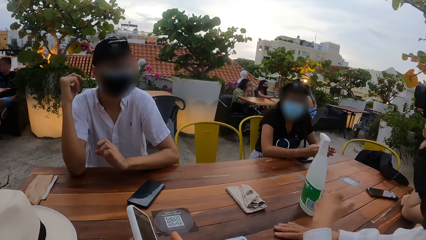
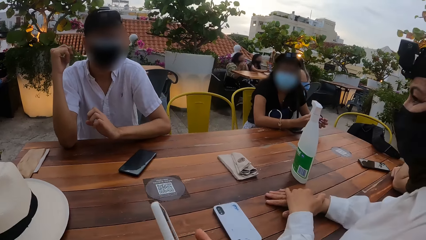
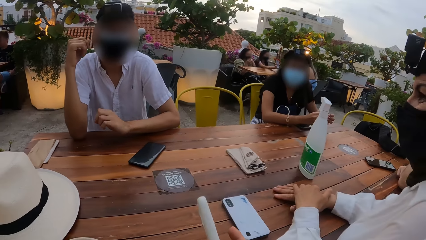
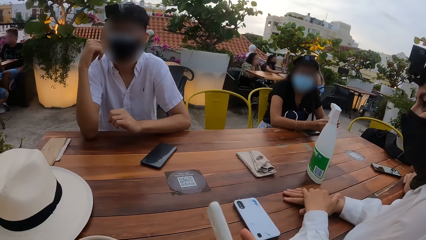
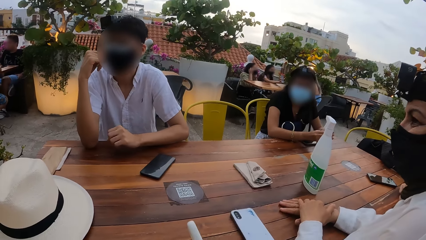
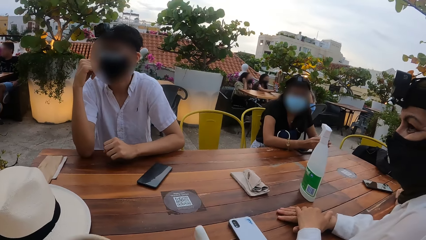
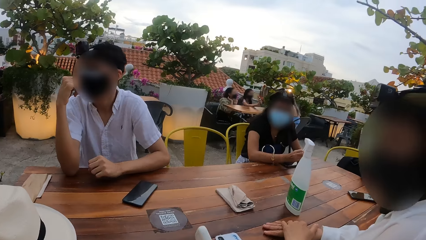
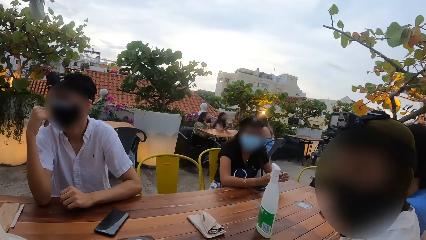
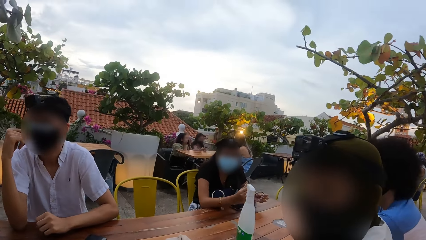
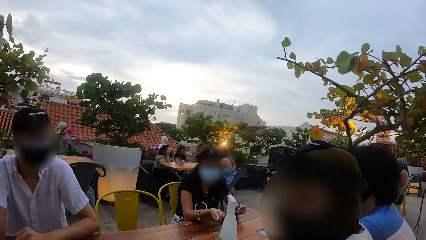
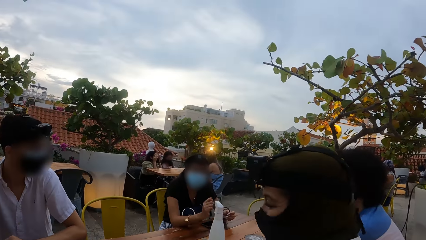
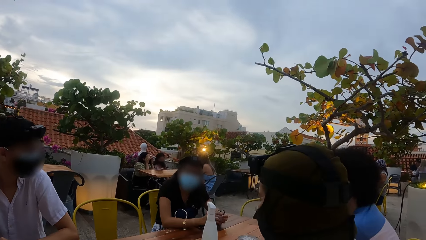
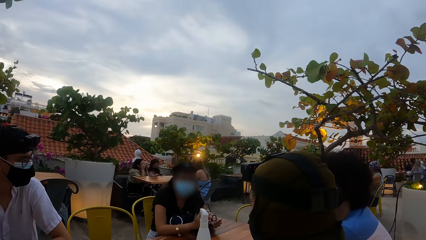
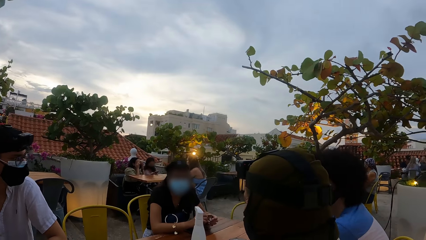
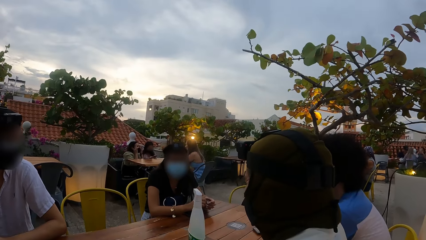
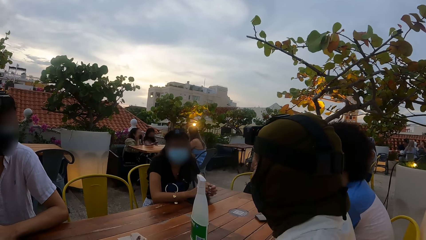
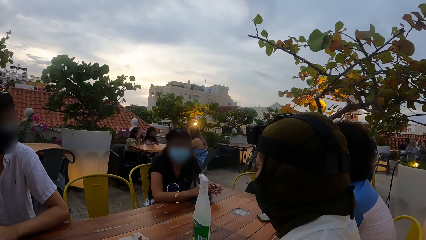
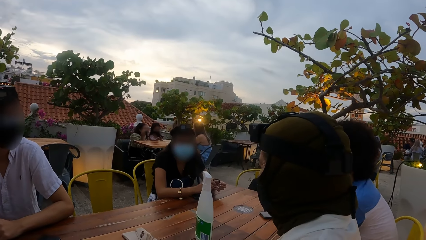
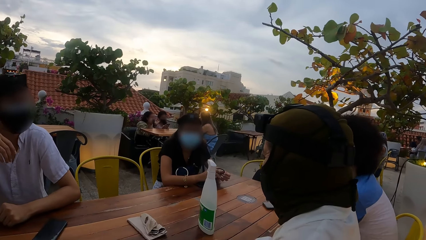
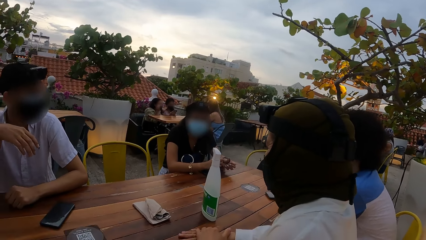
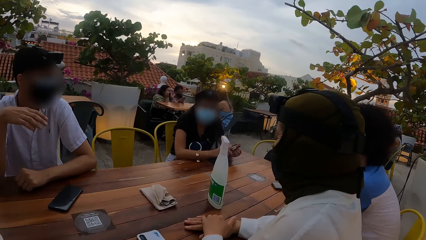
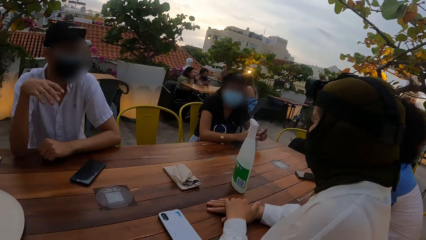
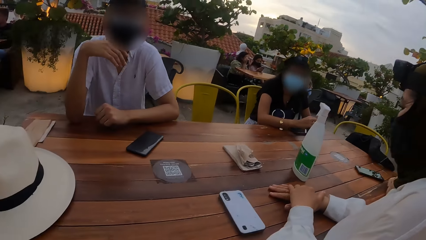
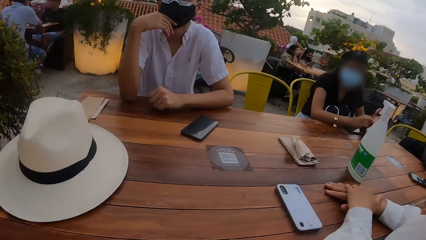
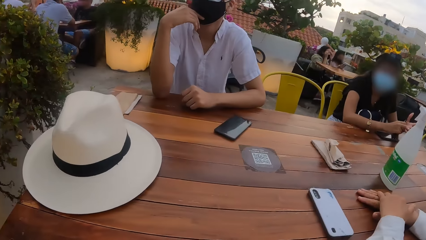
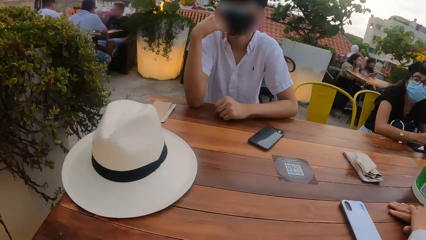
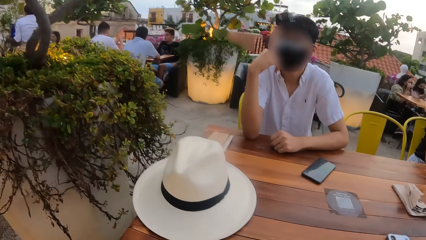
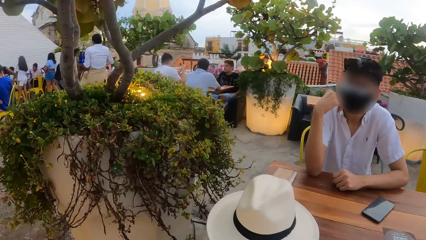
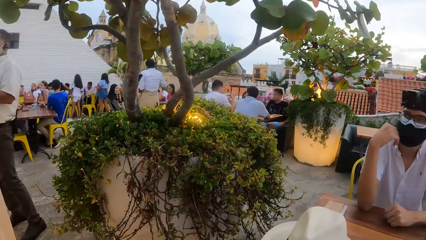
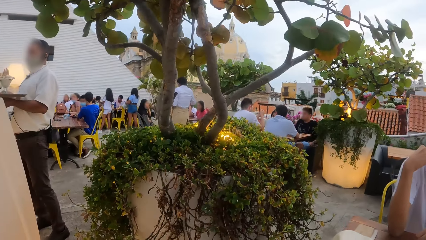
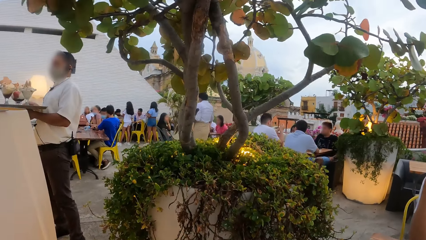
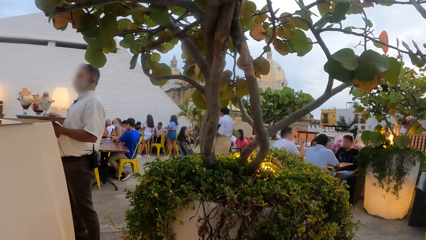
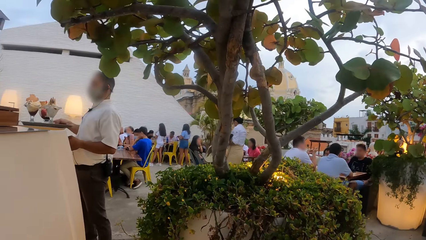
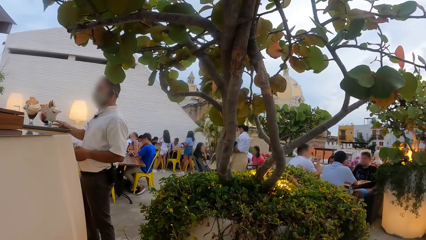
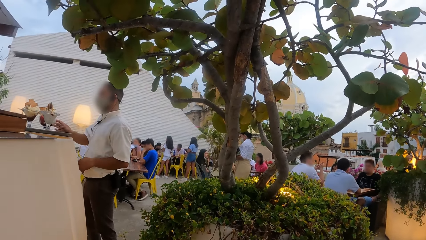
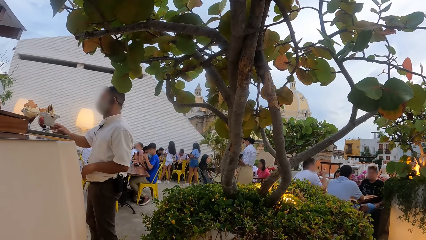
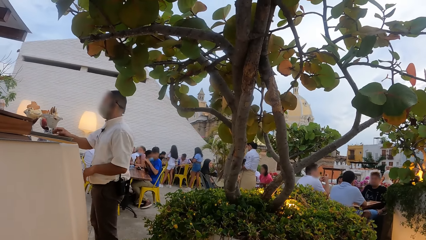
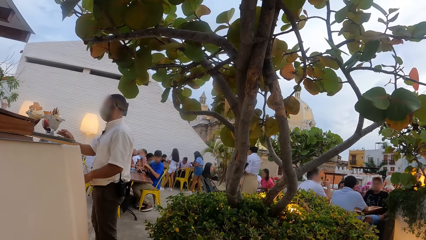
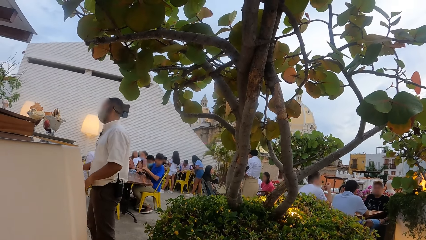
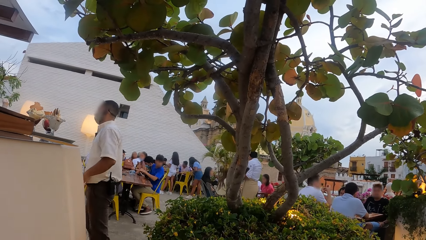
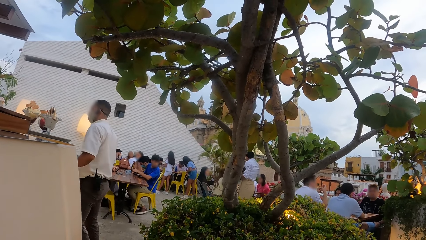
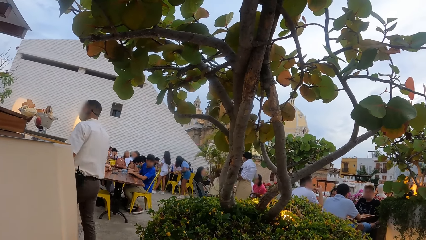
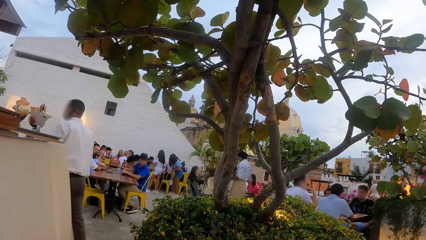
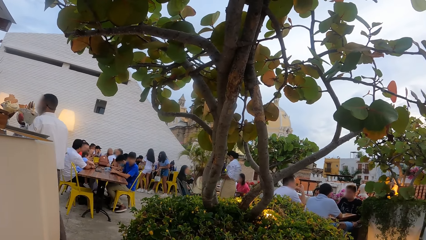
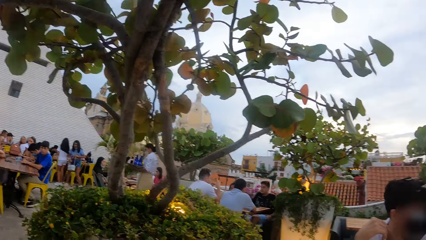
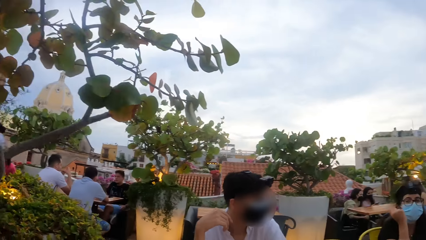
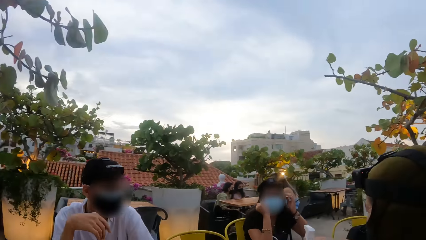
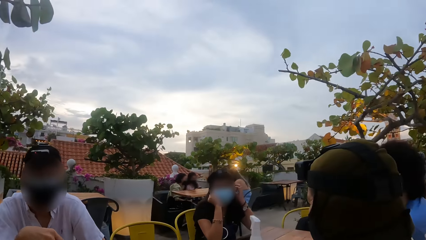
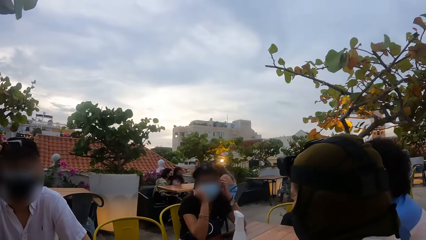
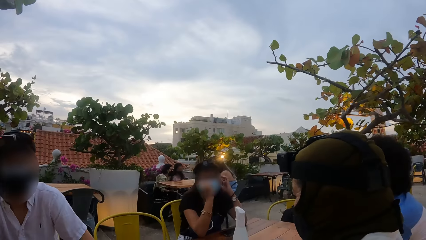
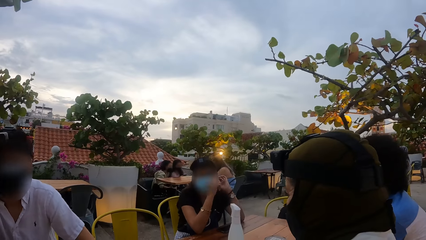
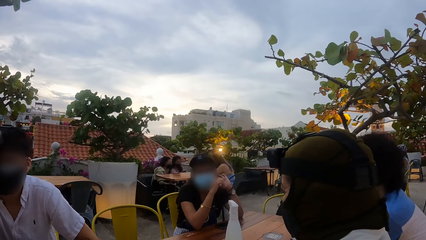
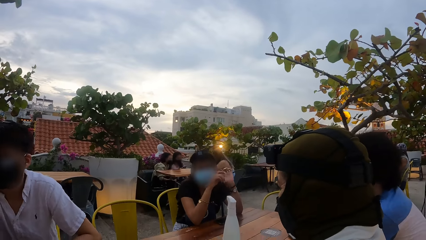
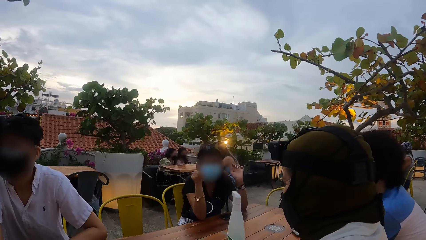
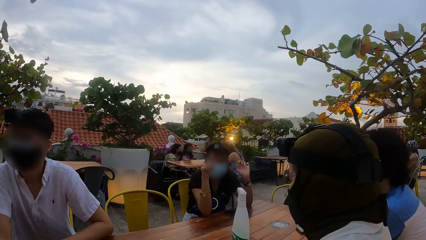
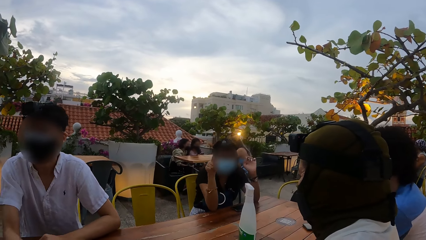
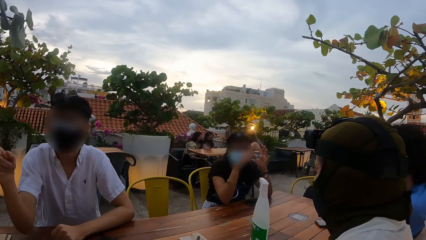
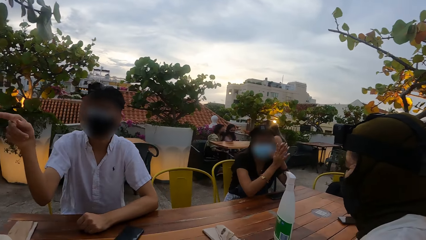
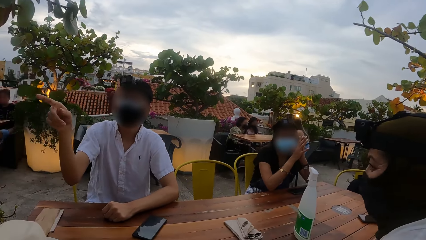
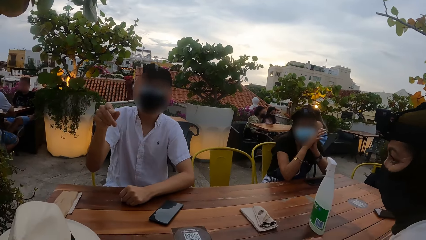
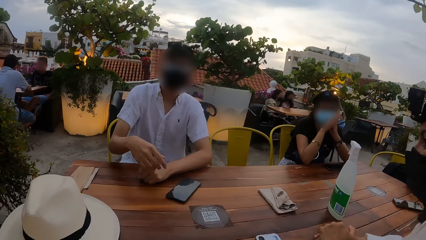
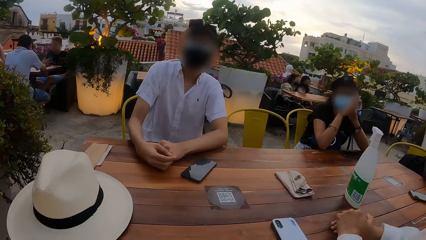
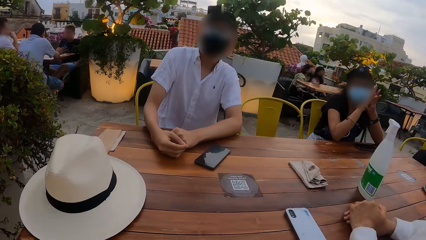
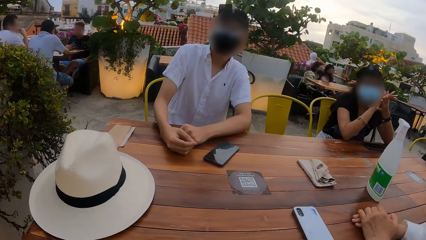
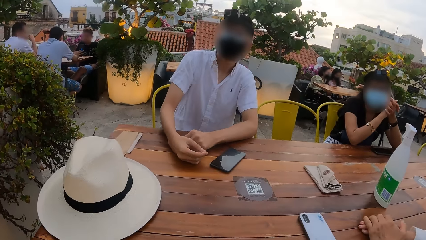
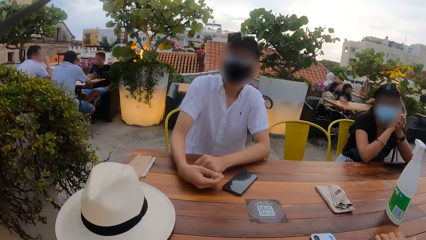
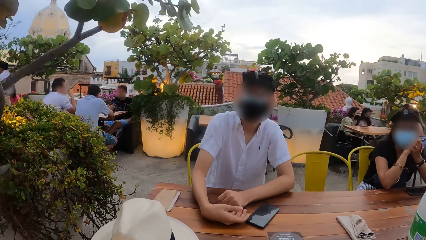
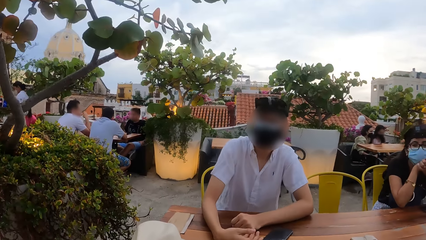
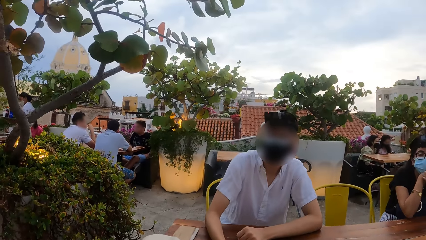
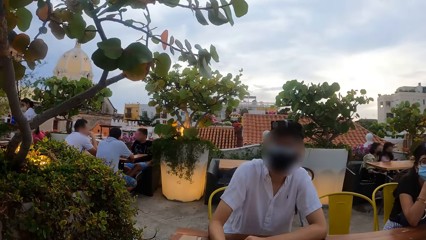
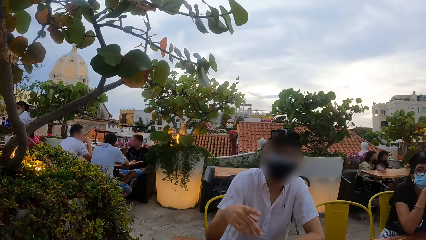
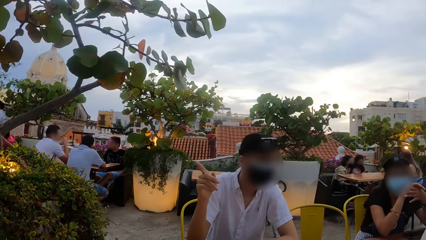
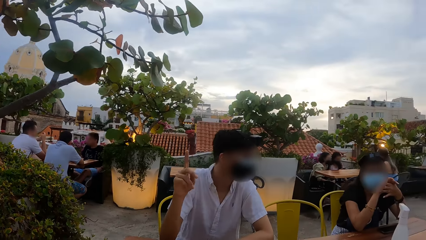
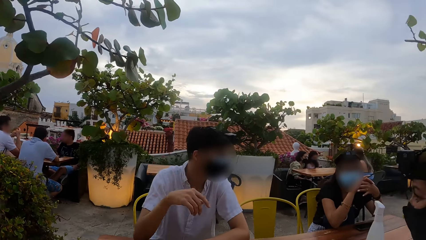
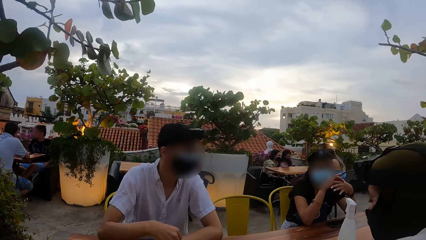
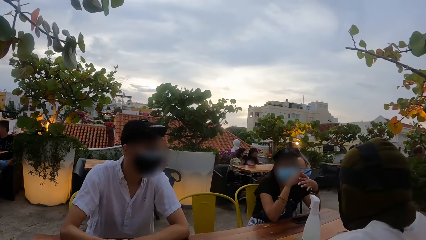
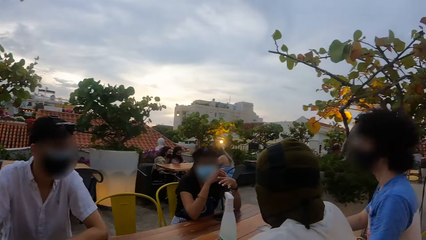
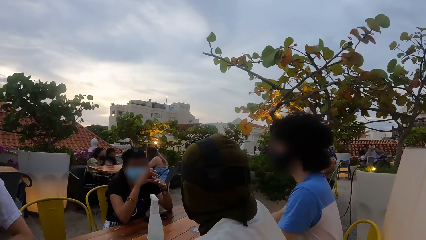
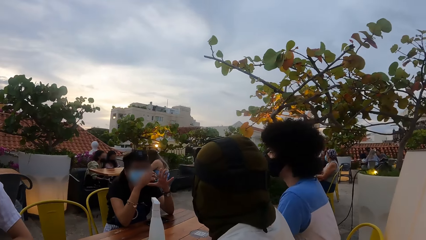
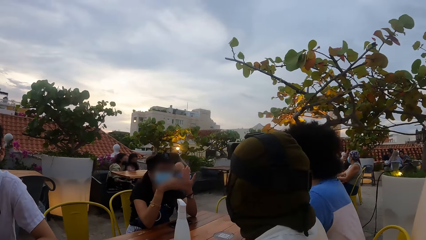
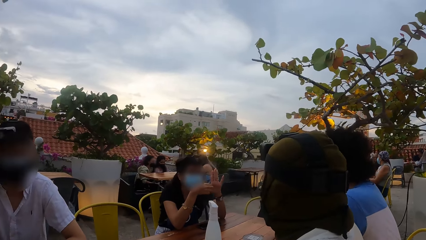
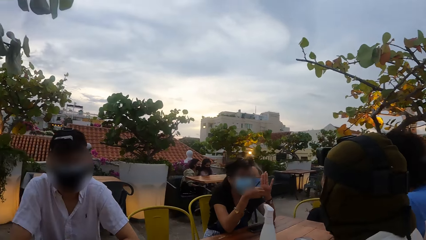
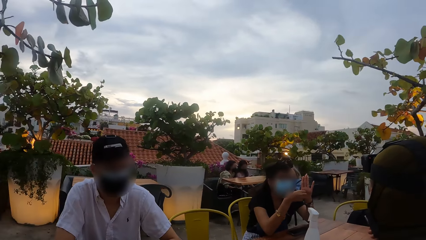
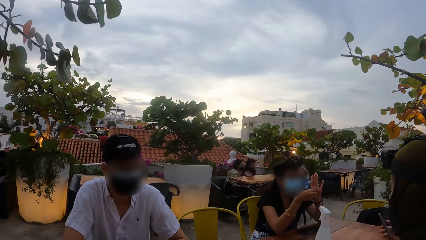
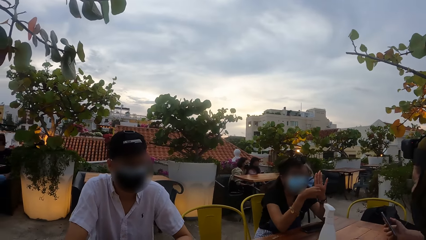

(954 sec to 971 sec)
The camera wearer passes the phone in her left hand to her right hand. The woman places her right hand on the table and places her left hand on her right hand on the table. The camera wearer places the phone on the table with her right hand. Another woman holds the hair band with both hands. The camera wearer looks around. The man touches the nose mask on his face with his right hand. The man places his right hand on the table.
